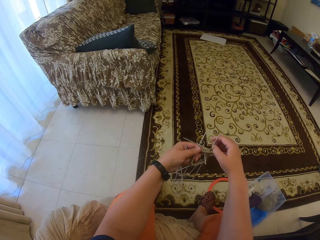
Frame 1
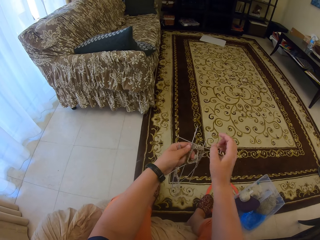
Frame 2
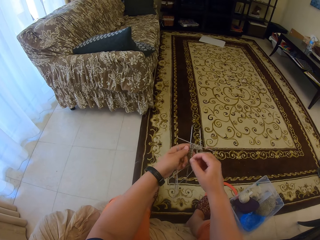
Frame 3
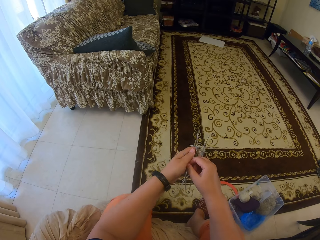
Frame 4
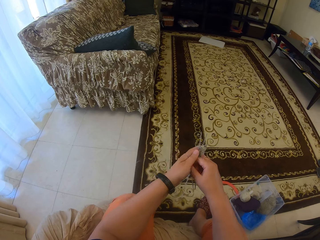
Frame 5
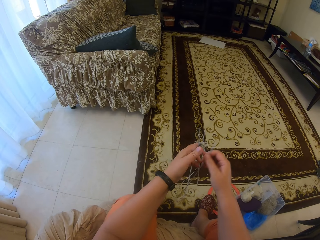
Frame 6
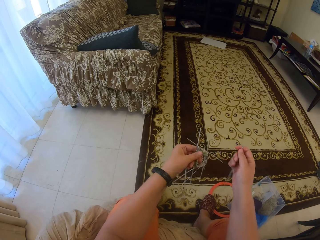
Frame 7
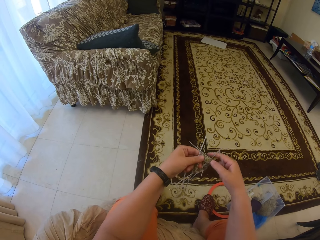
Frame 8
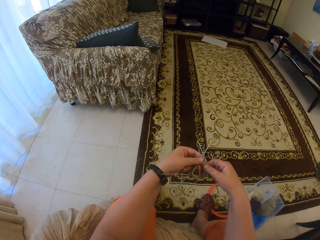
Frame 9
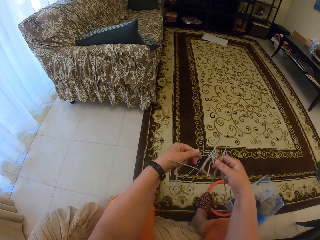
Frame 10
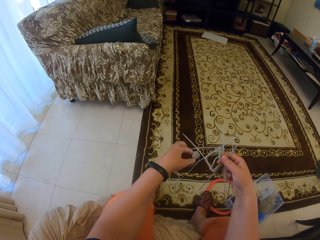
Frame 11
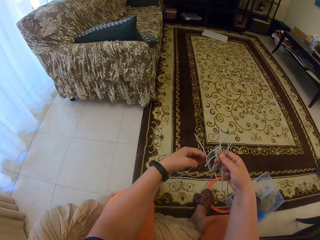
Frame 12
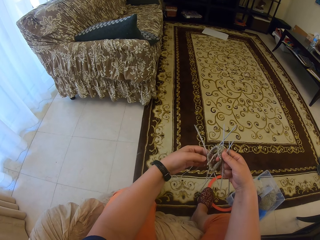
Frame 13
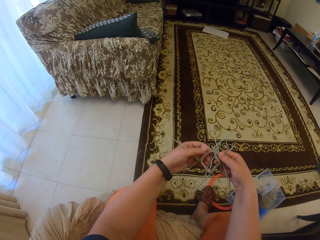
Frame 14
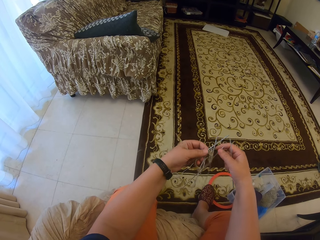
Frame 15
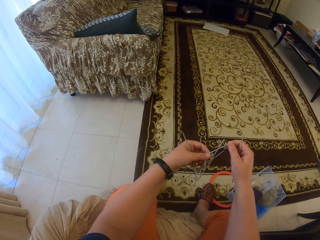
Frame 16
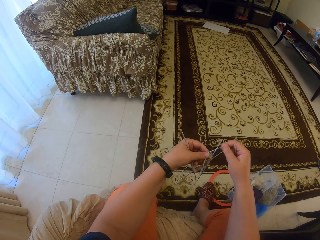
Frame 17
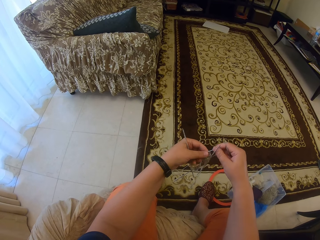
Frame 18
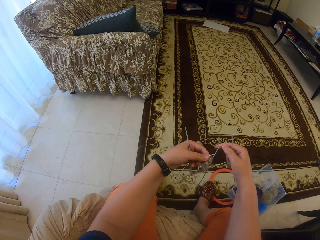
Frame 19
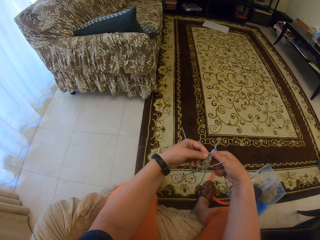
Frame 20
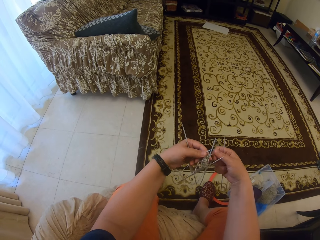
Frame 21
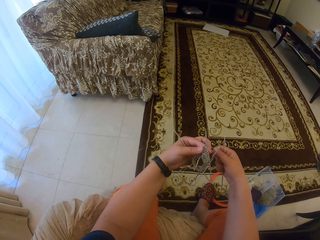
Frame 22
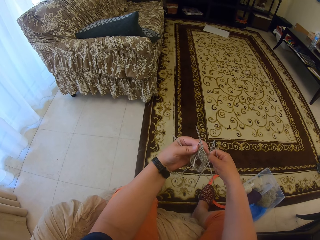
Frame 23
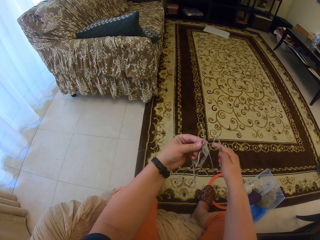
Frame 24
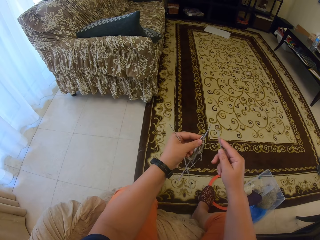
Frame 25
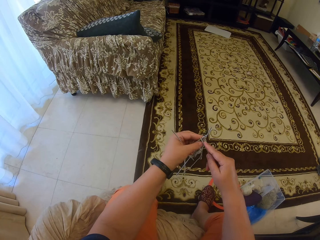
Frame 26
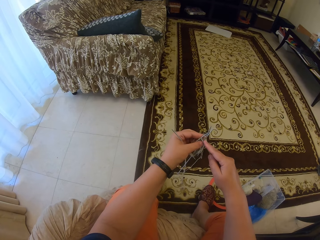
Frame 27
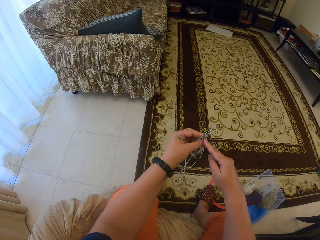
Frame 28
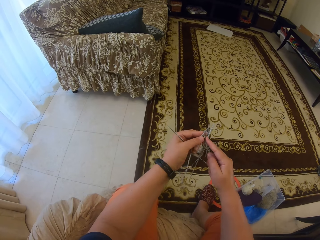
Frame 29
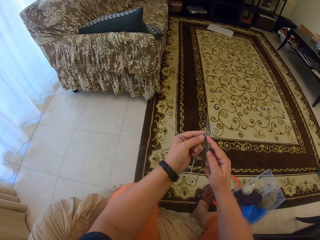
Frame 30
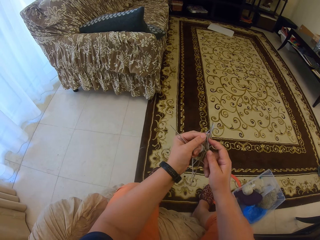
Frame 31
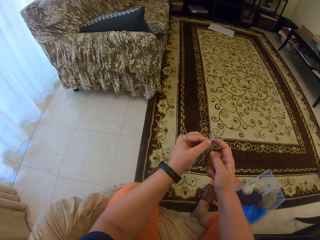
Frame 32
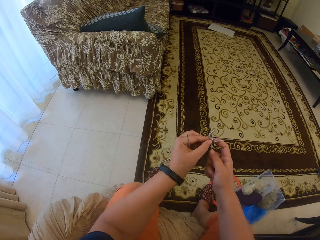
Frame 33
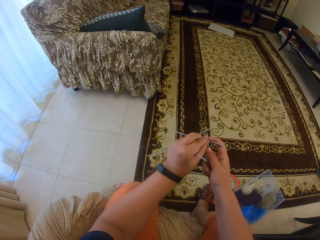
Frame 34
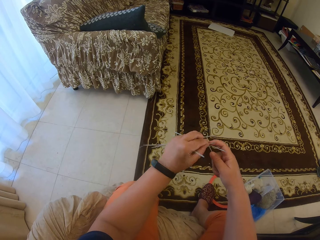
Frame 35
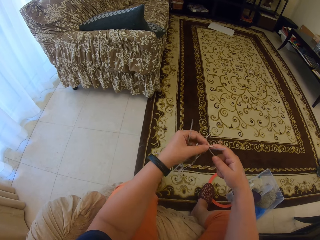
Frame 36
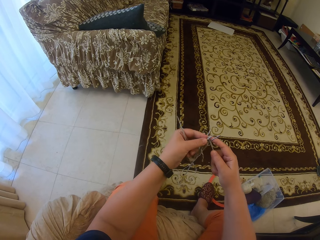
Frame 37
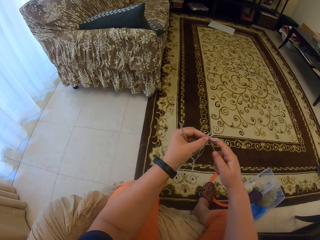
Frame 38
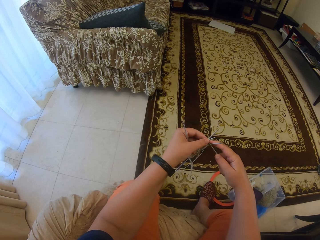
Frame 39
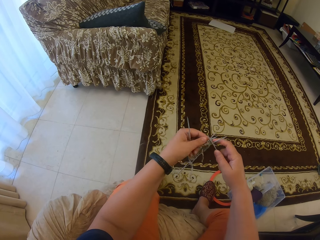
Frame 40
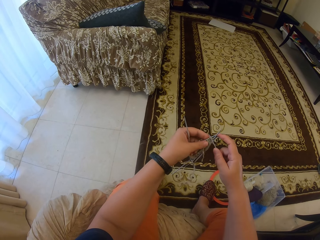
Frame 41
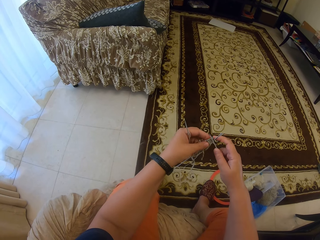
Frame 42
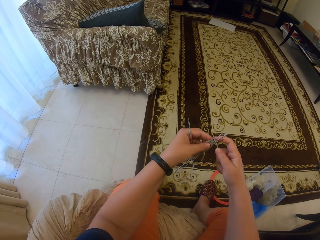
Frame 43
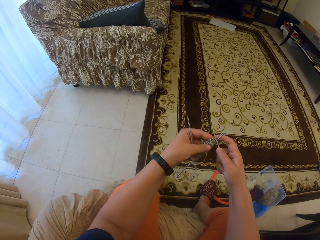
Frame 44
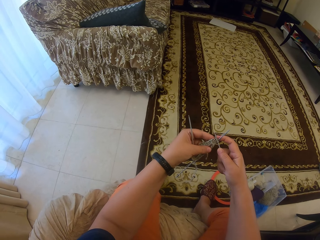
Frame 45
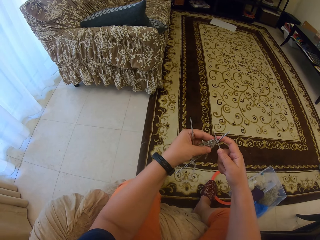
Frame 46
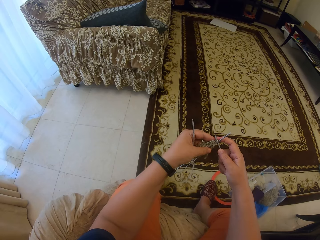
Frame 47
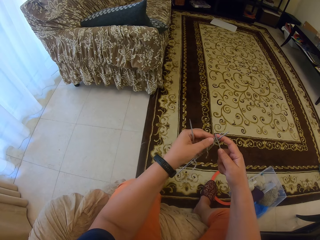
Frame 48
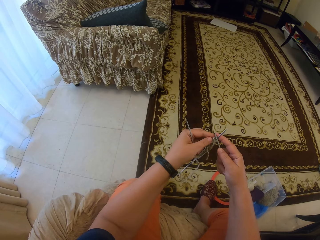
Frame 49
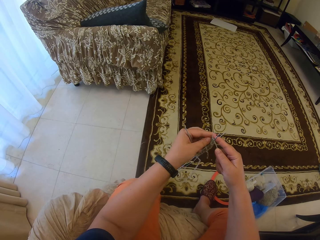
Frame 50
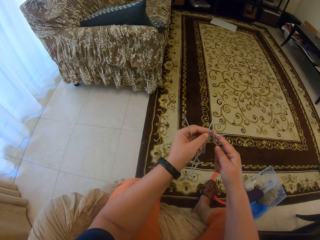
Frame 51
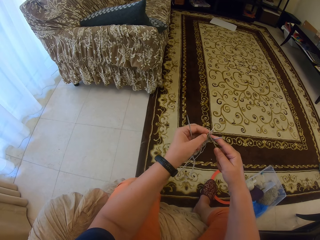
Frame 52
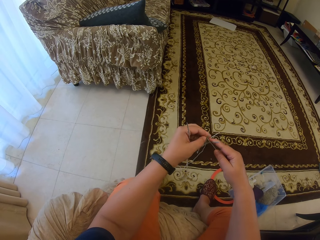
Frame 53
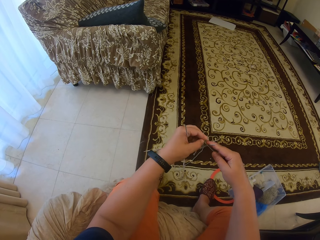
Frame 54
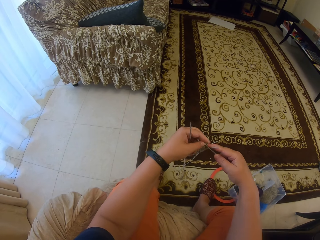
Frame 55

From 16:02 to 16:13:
The camera wearer switches the knitting needle. They adjust a crochet in a yarn. They knit with the yarn.

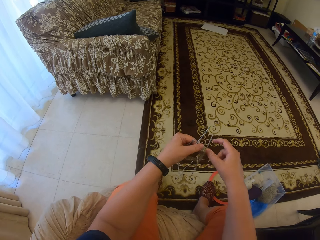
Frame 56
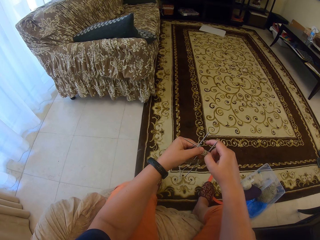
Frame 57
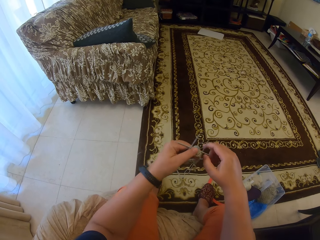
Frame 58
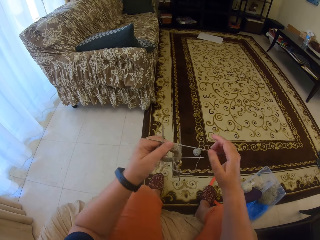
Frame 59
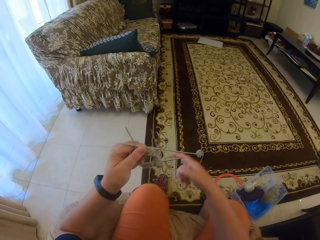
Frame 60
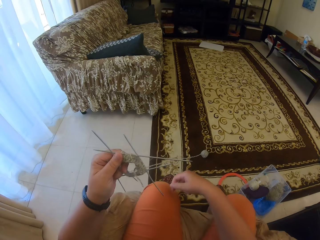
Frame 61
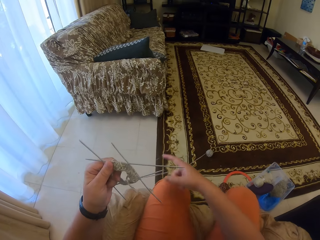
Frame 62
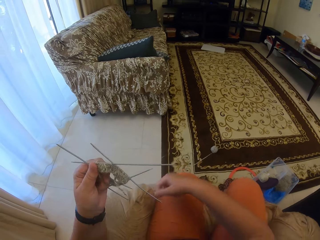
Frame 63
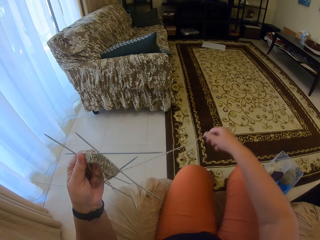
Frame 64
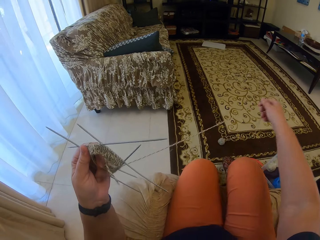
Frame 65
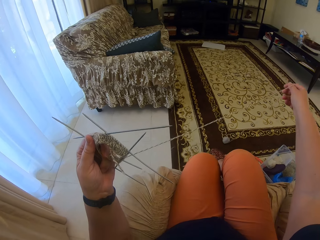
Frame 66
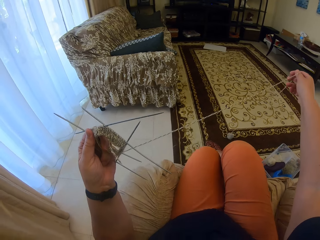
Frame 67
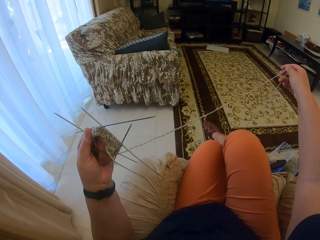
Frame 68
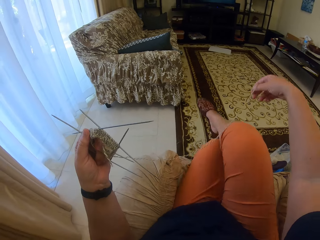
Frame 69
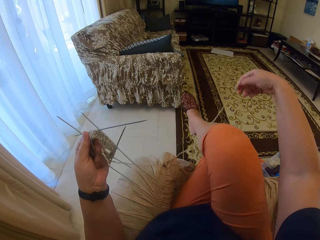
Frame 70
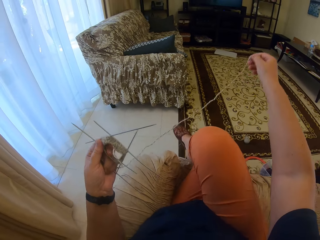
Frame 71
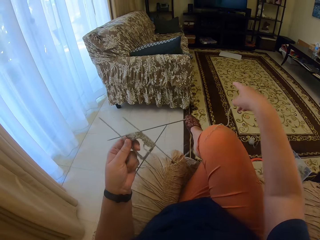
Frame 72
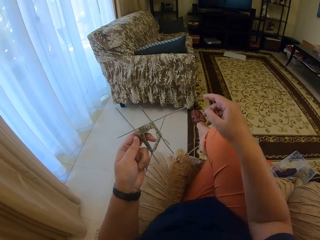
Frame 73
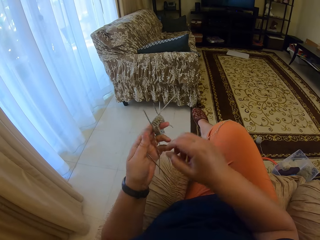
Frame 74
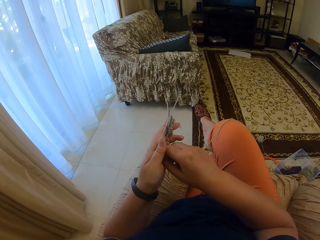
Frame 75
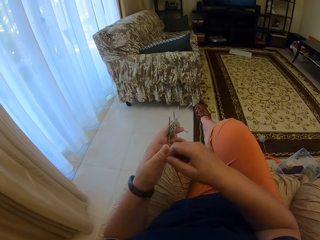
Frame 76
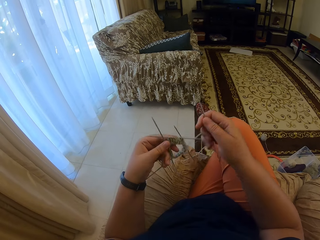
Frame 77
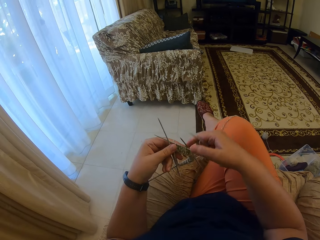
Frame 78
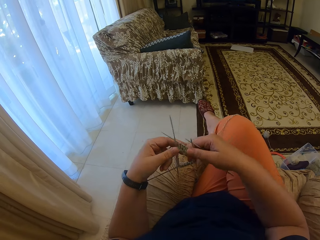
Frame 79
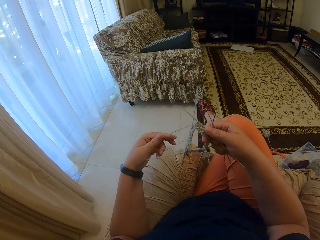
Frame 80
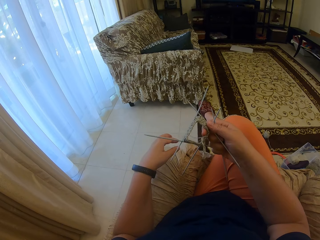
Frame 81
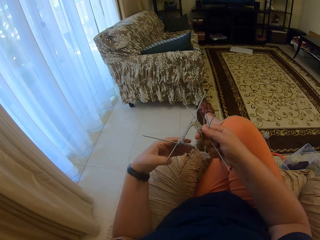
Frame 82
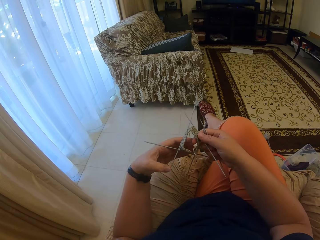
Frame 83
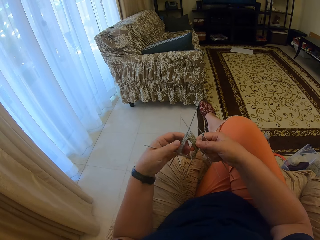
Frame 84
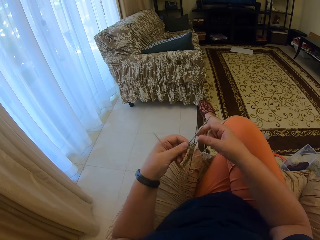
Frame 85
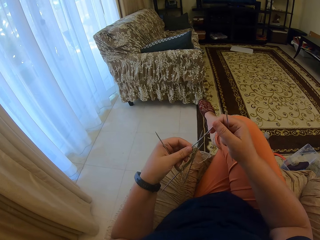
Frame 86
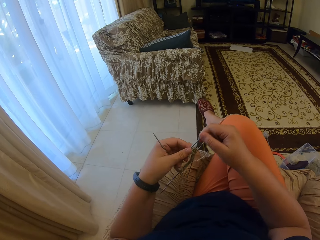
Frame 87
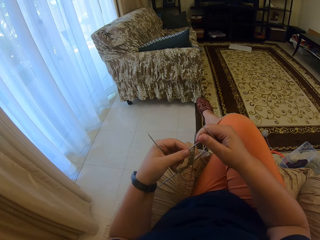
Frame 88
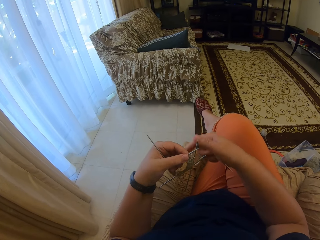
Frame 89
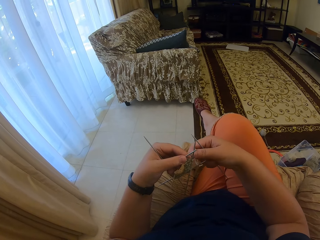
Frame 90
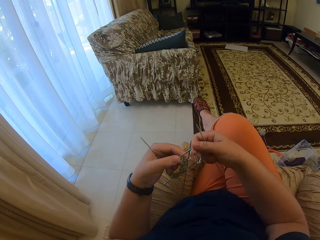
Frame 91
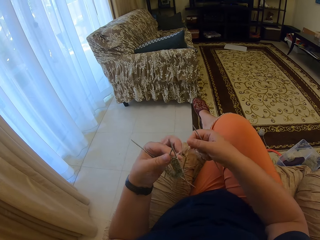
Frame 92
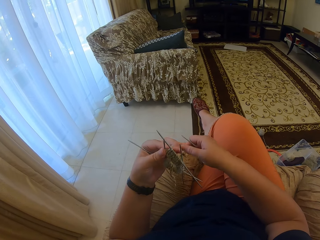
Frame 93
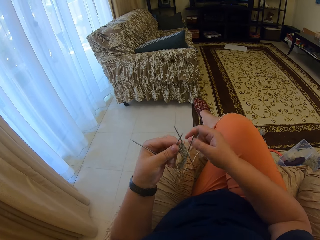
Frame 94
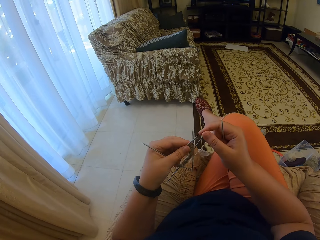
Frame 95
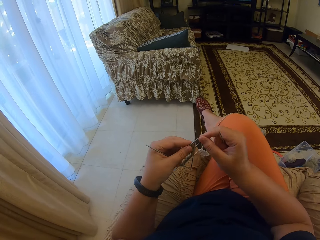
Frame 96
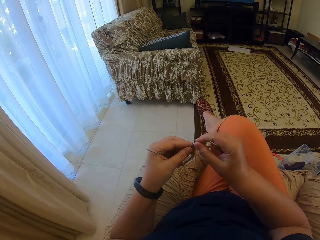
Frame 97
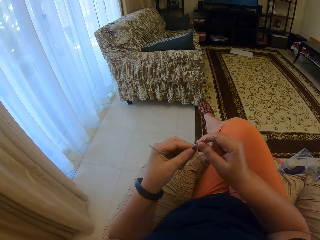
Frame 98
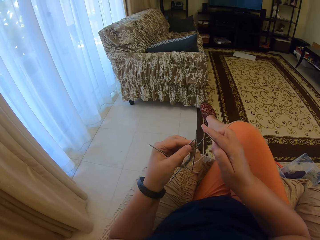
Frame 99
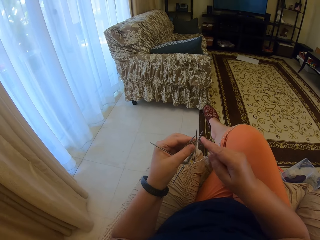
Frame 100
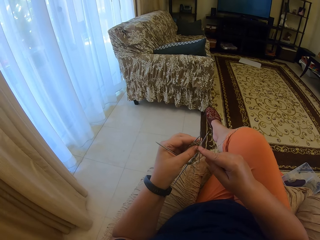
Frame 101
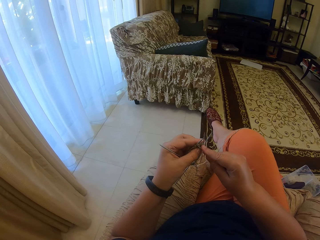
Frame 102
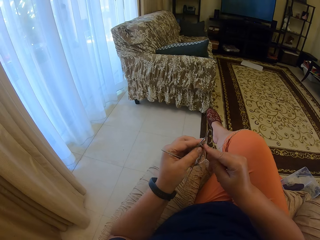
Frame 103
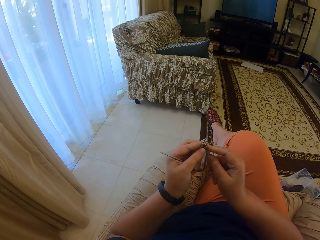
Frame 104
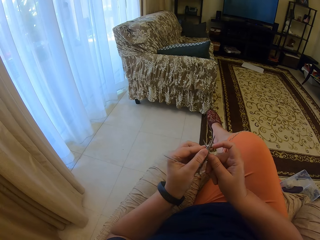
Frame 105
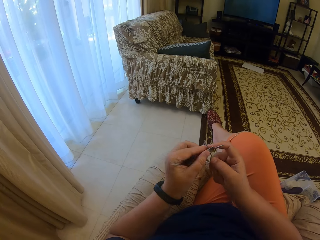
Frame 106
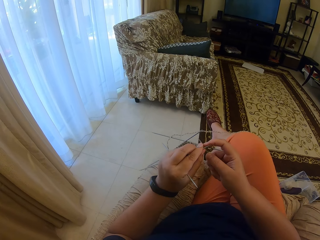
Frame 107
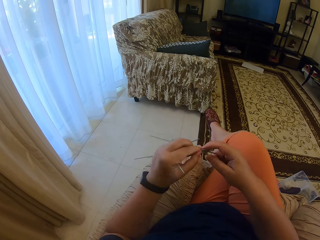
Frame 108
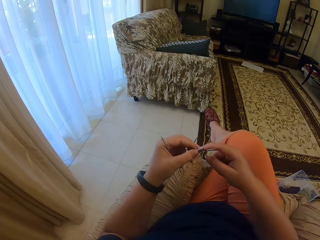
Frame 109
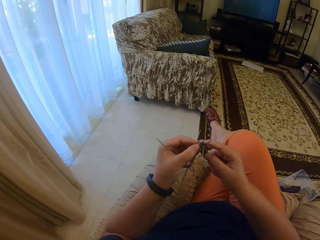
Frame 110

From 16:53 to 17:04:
The camera wearer moves around the chair. They stretch a yarn. They fold a leg. They adjust the crochet in the yarn. They knit with the yarn.
